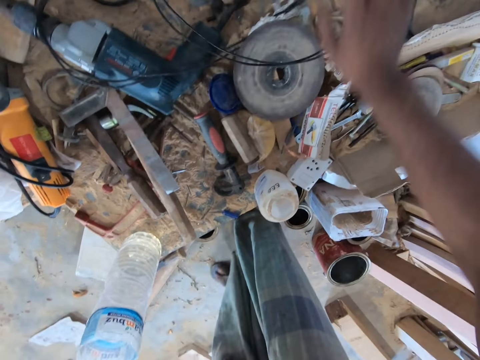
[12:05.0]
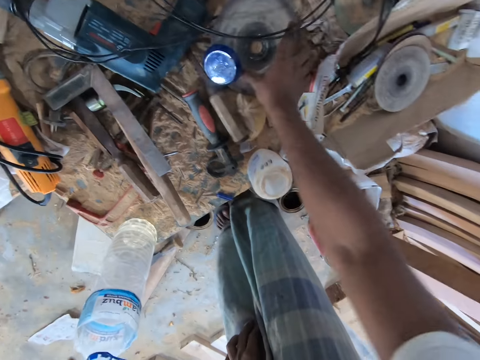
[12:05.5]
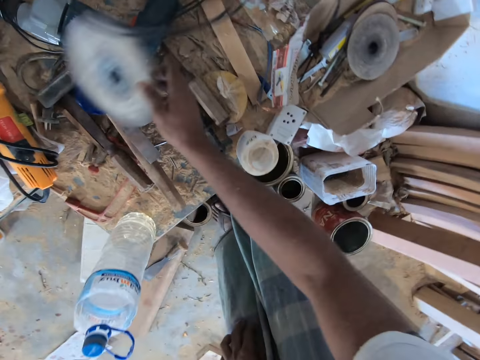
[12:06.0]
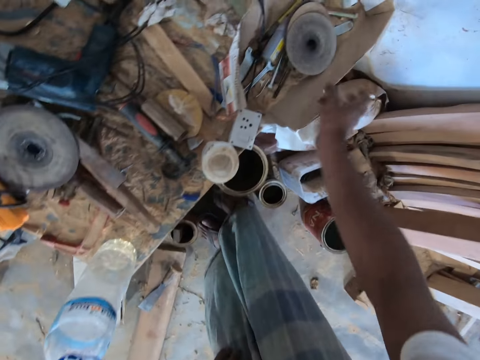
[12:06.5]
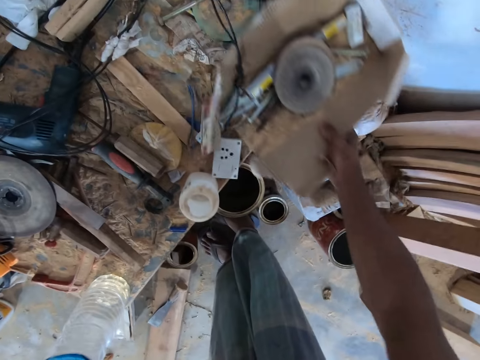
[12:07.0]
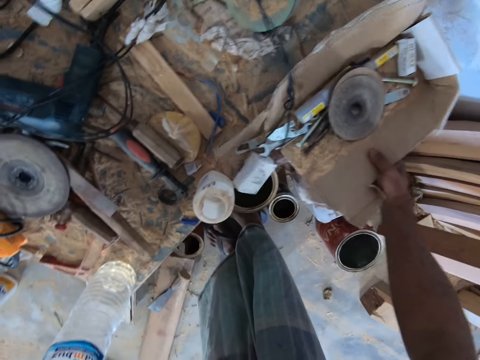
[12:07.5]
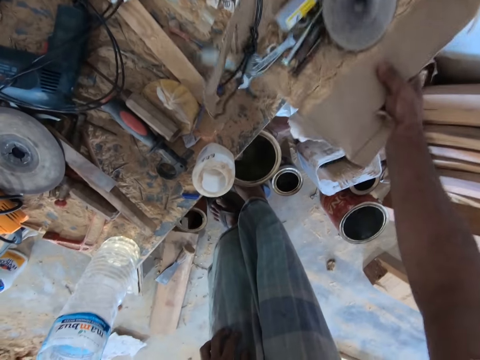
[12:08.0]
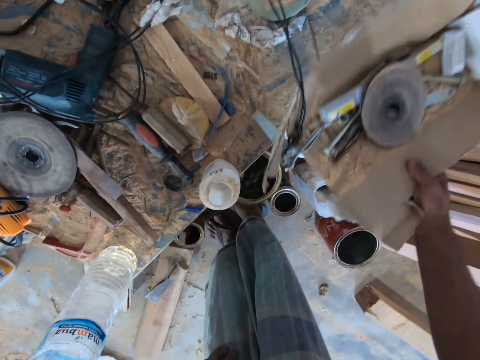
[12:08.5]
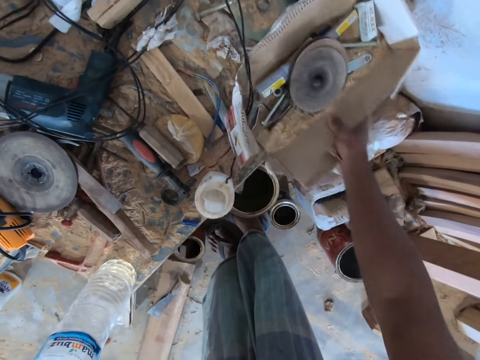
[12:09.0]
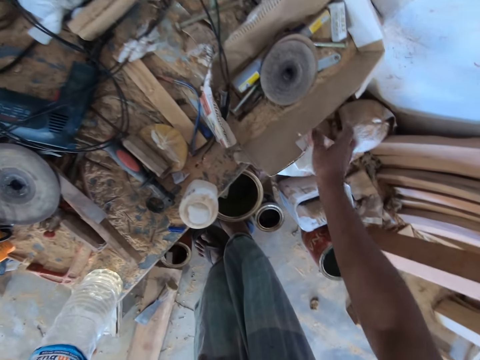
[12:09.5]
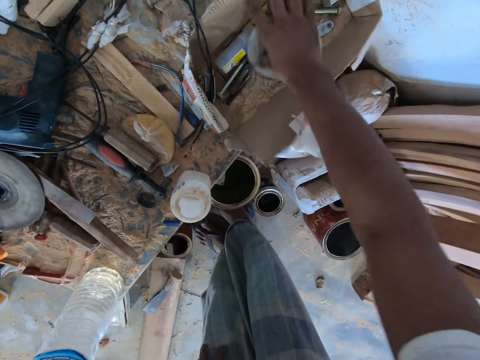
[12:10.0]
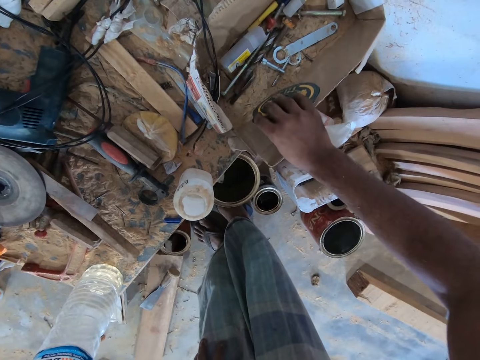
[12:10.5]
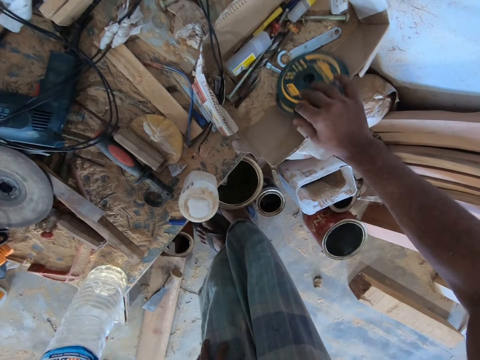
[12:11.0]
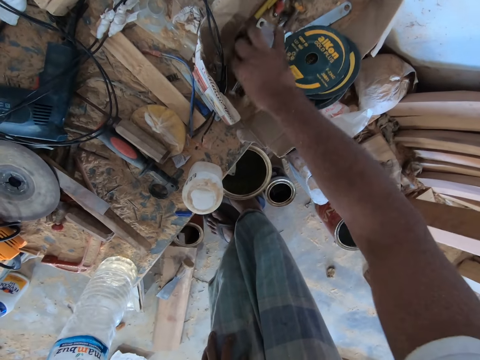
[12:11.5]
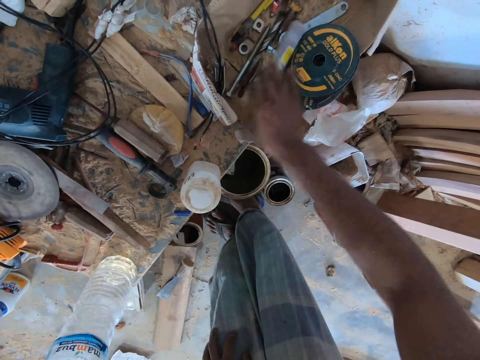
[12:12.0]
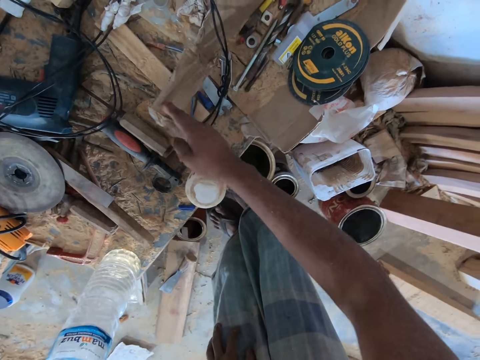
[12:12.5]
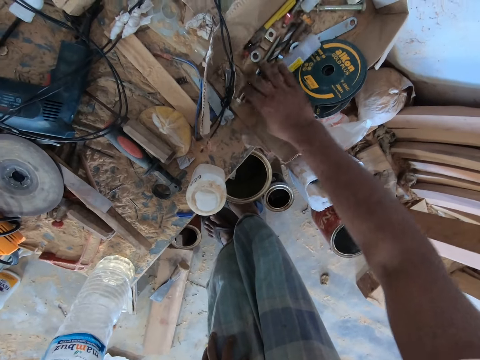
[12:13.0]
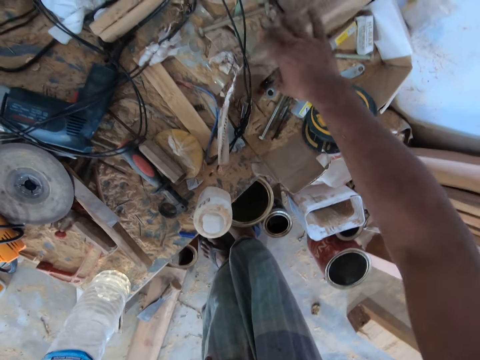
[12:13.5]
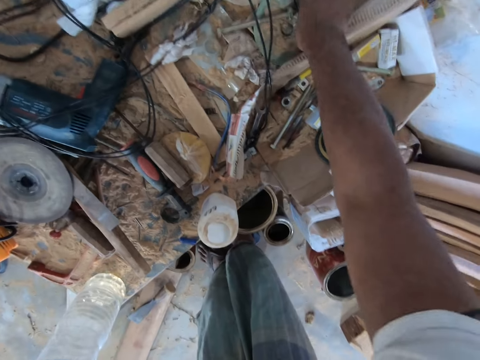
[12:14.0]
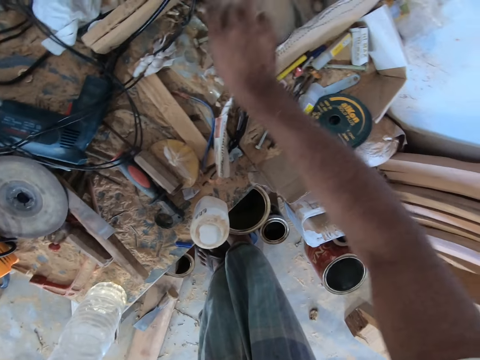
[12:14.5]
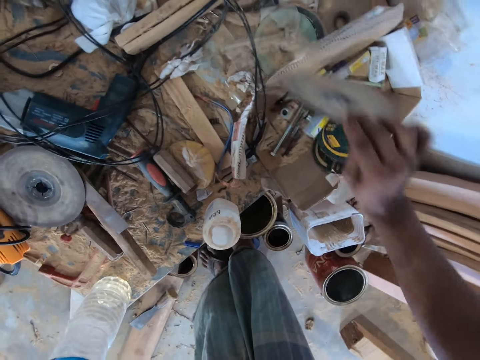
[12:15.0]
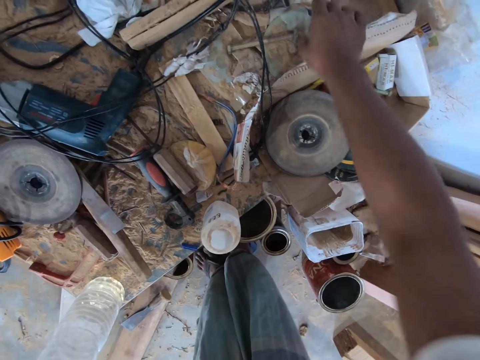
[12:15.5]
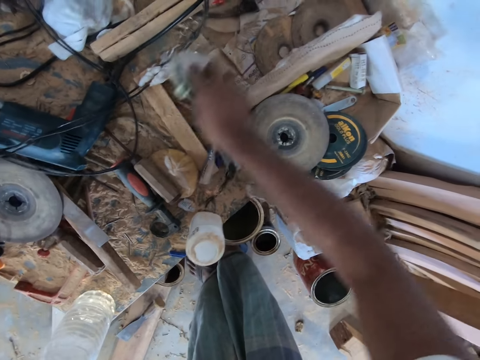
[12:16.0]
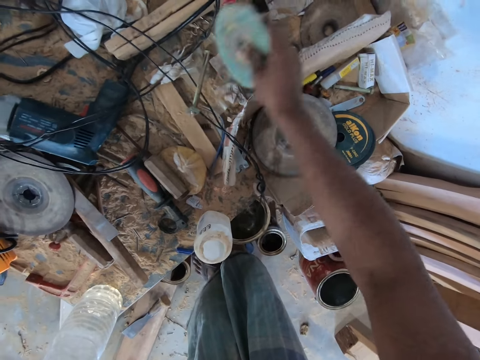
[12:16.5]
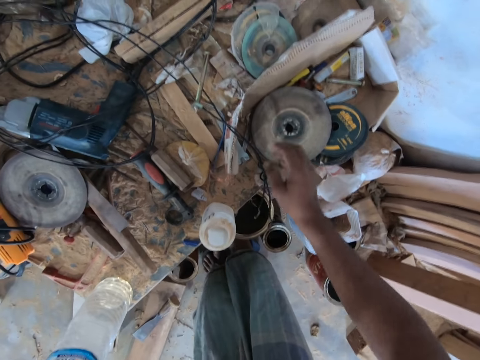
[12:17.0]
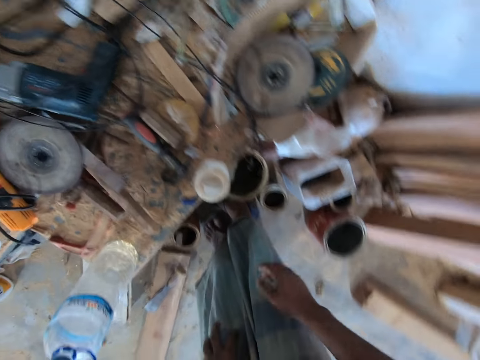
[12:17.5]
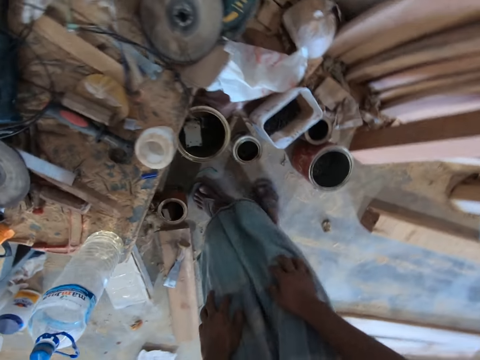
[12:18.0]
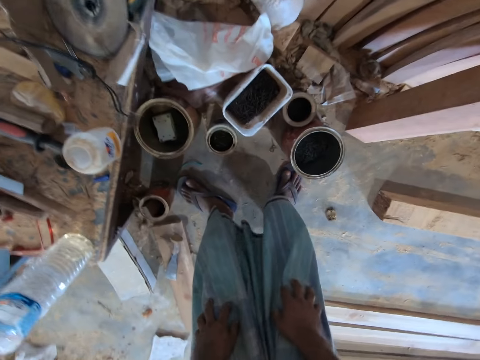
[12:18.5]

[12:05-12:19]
The camera wearer picks up a disc from the table with his right hand. He drops the disc on the table with his right hand. He picks up a carton from the table with his right hand. He places the carton on the table with his right hand. He lifts some discs in the carton with his right hand. He places the discs by the side of the carton with his right hand. He moves a plastic container in the carton with his right hand. He pushes the side of the carton with his right hand. He moves some nails in the carton with his right hand. He pushes the side of the carton with his right hand. He picks up a disc from the table with his right hand. He places the disc in the carton with his right hand. He picks up some discs from the table with his right hand. He places the discs on the table with his right hand.

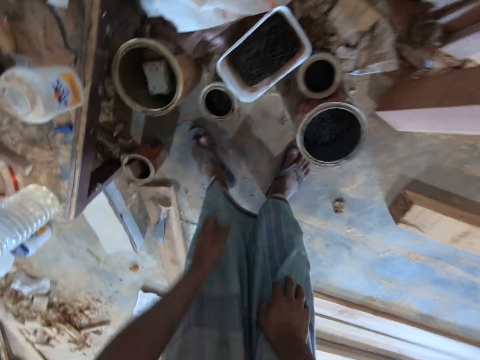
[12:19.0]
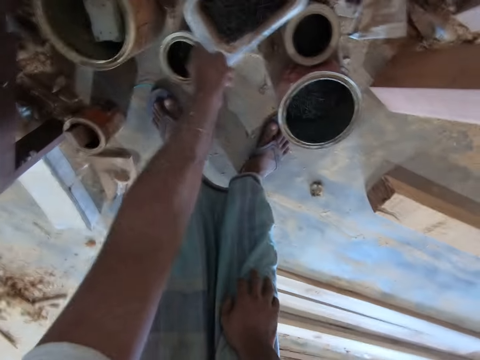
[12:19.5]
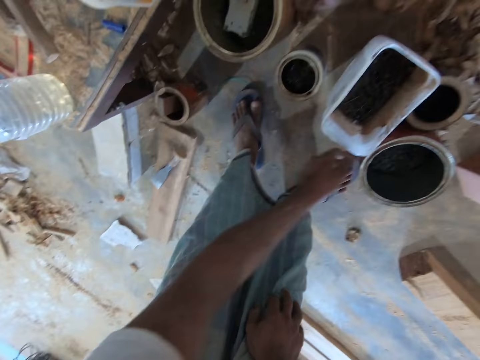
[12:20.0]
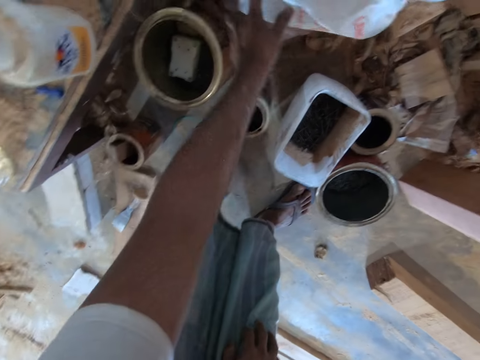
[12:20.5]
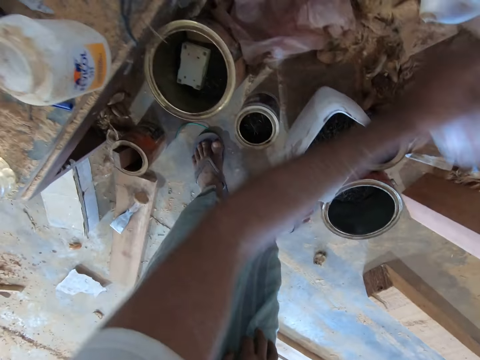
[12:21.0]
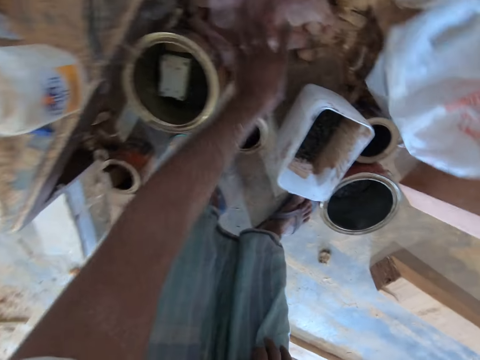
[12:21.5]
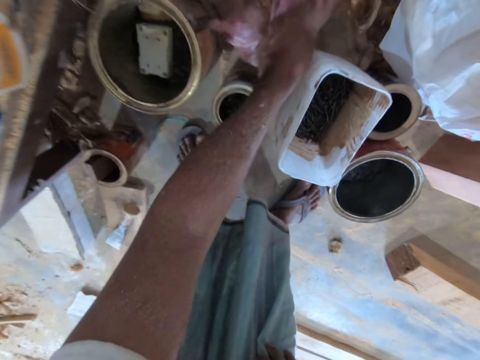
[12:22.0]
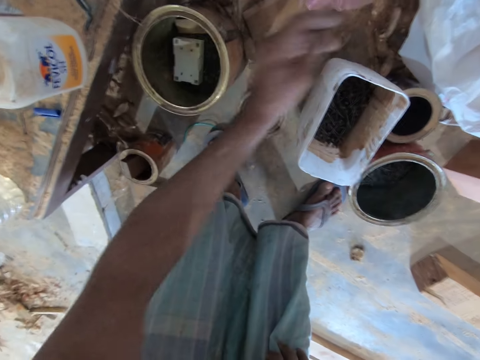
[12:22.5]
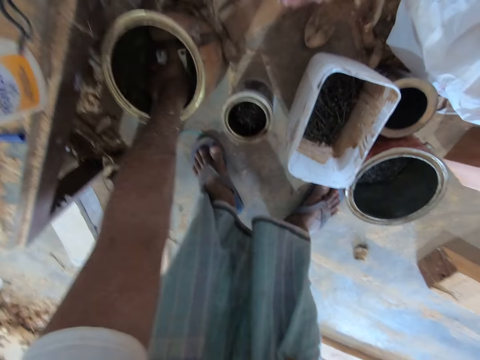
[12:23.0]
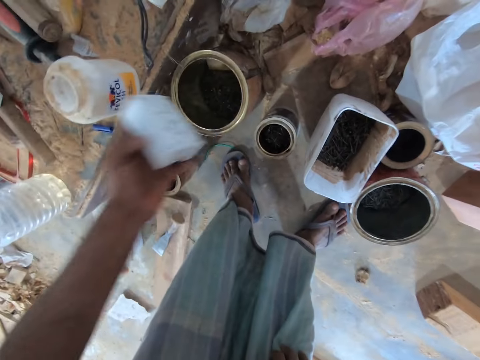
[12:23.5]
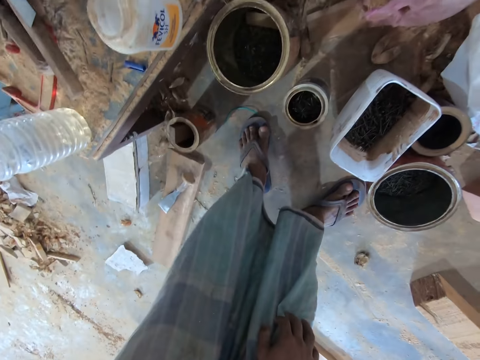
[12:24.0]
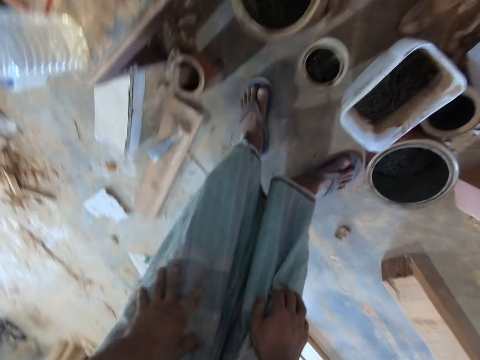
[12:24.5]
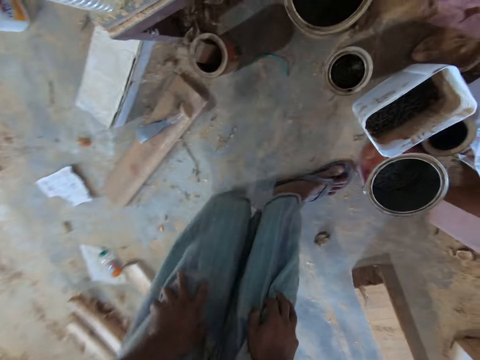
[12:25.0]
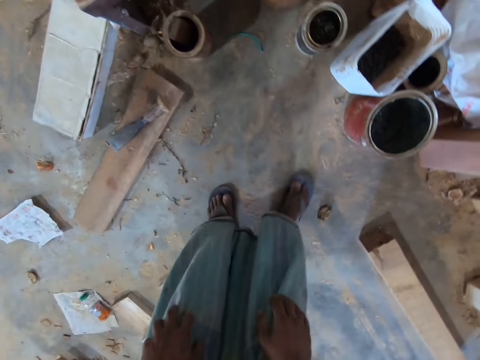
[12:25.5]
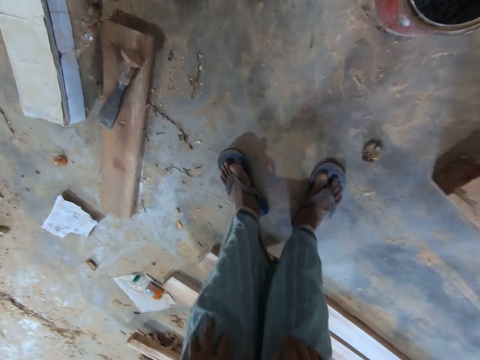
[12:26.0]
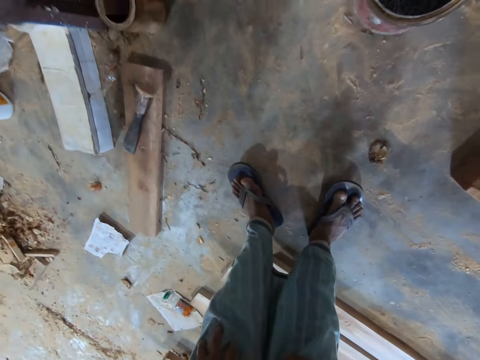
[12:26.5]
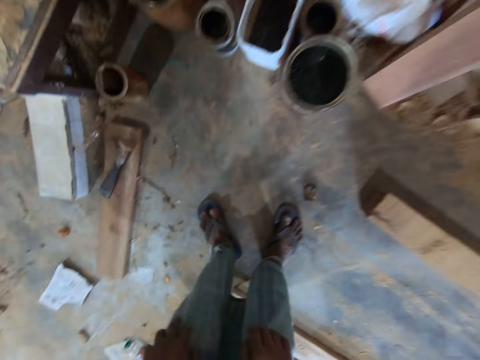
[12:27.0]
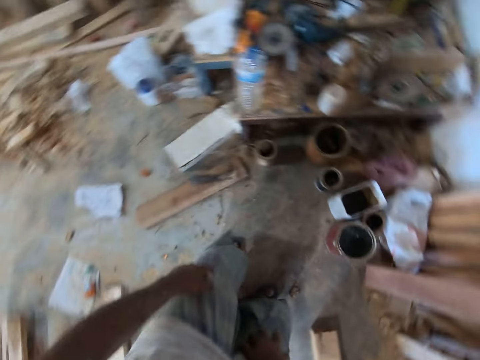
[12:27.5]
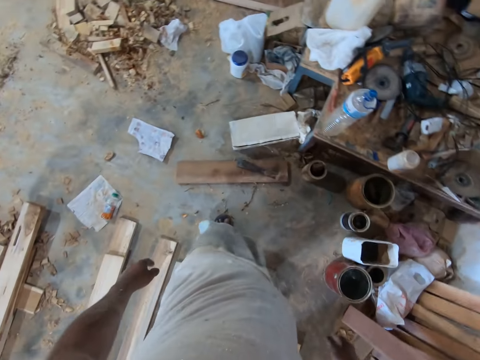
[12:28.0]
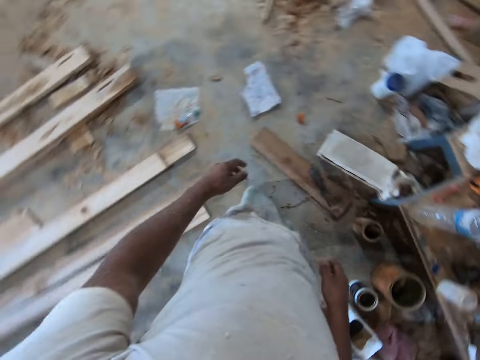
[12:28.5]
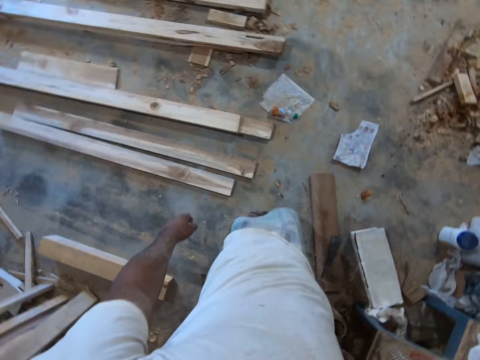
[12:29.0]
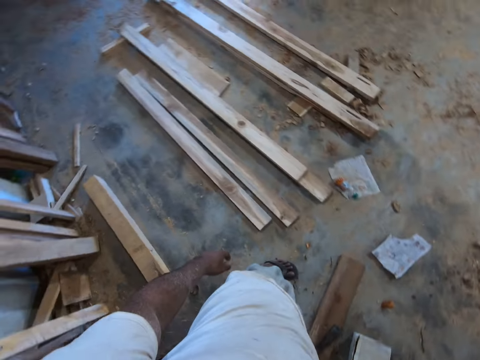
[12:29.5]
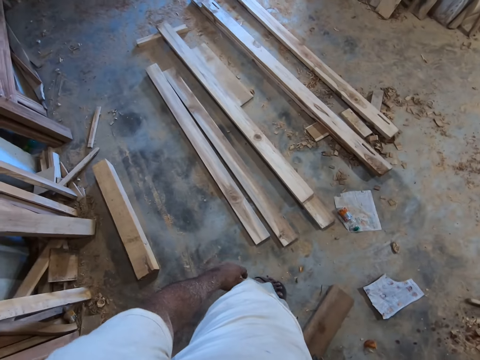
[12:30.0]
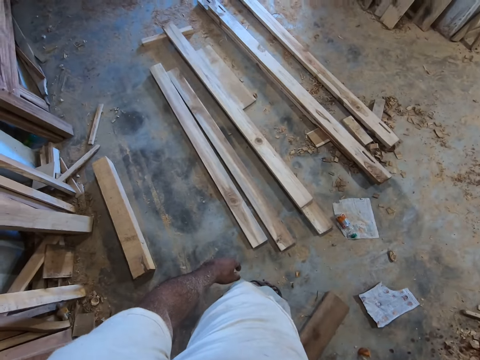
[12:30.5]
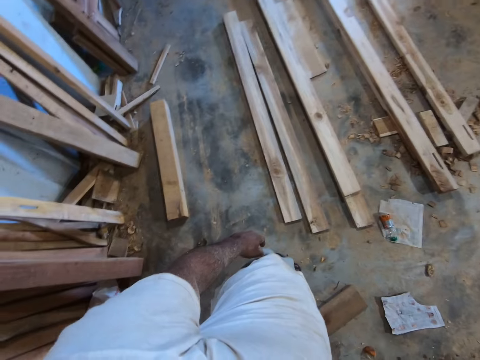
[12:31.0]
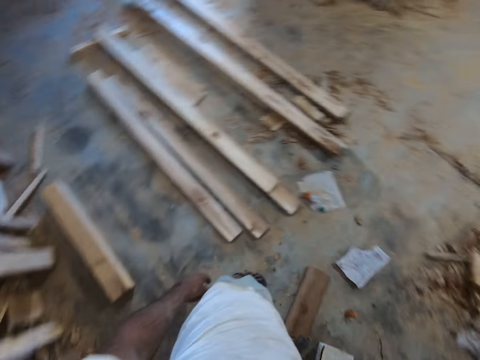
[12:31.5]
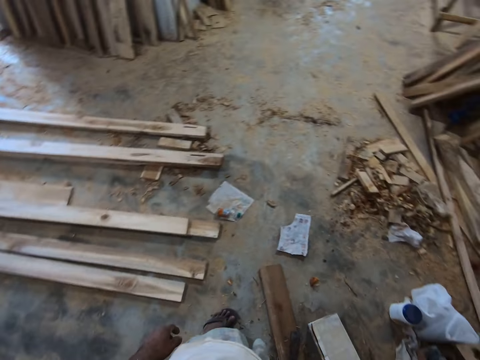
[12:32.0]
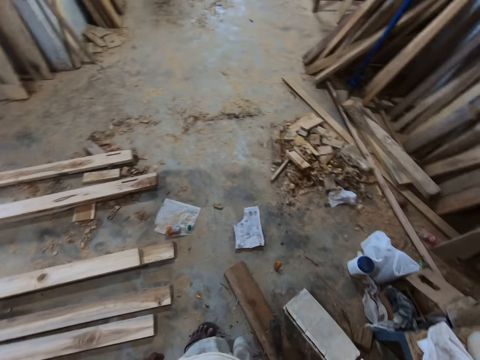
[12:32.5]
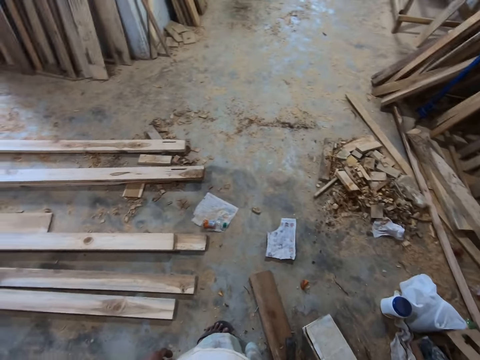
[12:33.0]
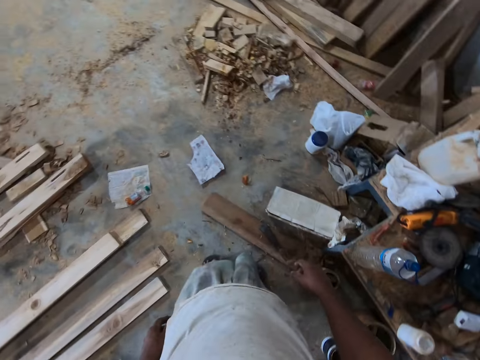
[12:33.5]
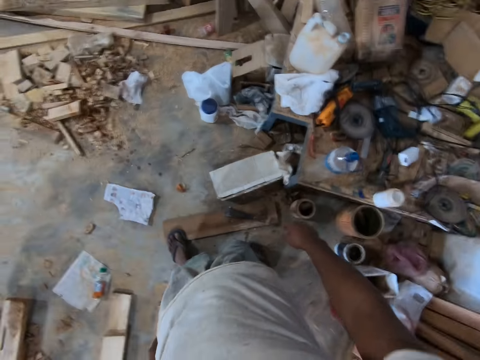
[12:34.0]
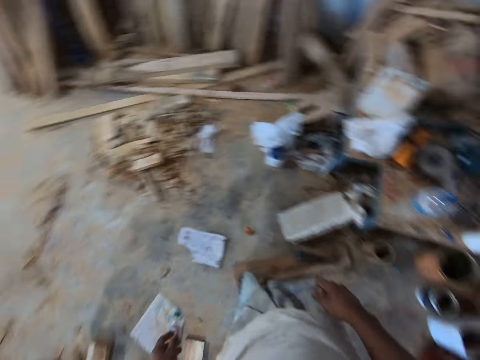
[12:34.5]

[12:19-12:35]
The camera wearer drags a bowl on the ground with his left hand. He moves some nylon on the ground with his left hand. He picks up a carton from a container with his left hand. He looks around.
